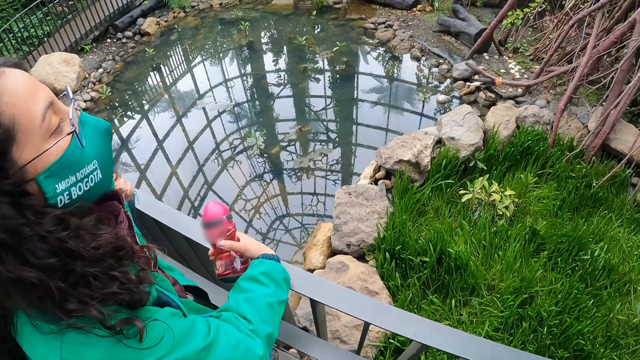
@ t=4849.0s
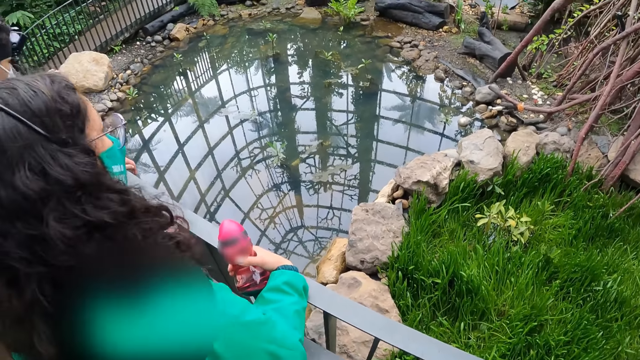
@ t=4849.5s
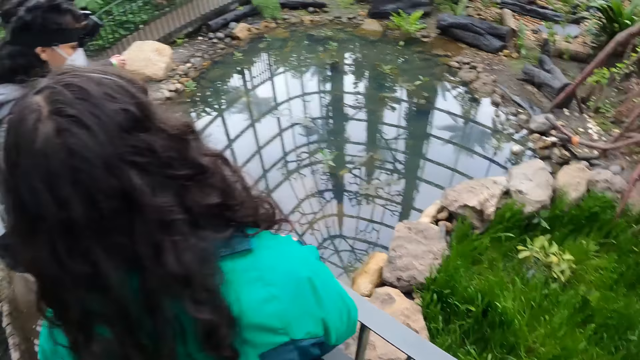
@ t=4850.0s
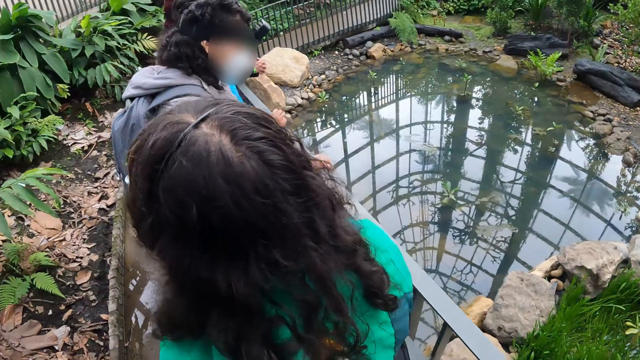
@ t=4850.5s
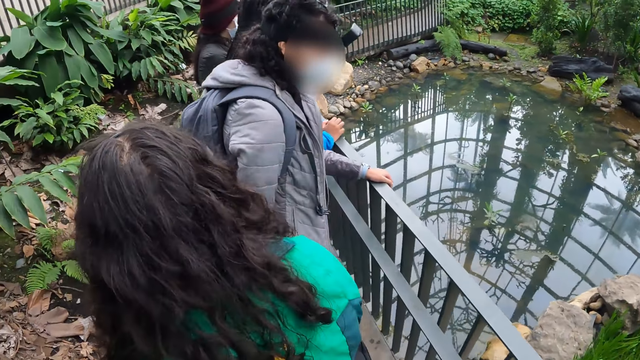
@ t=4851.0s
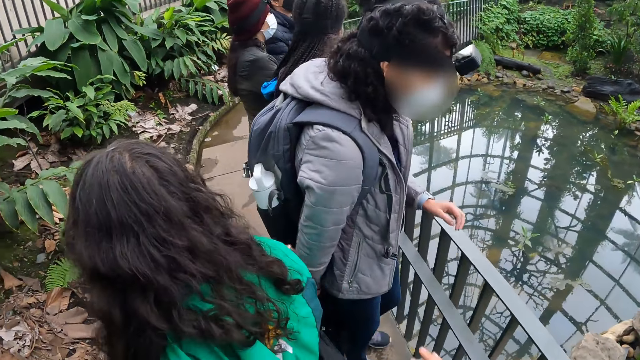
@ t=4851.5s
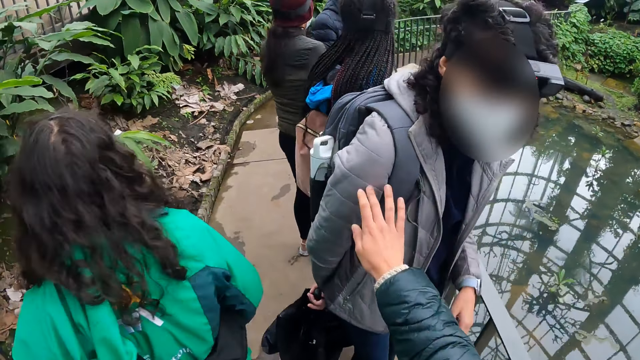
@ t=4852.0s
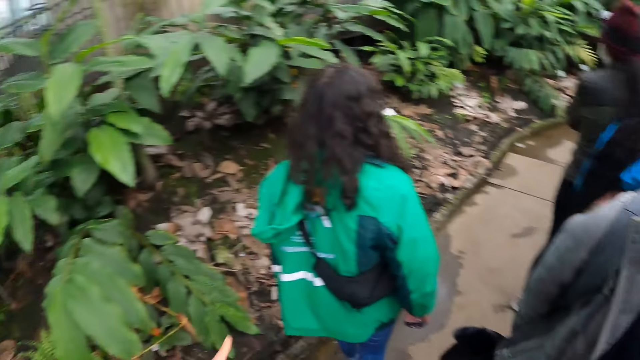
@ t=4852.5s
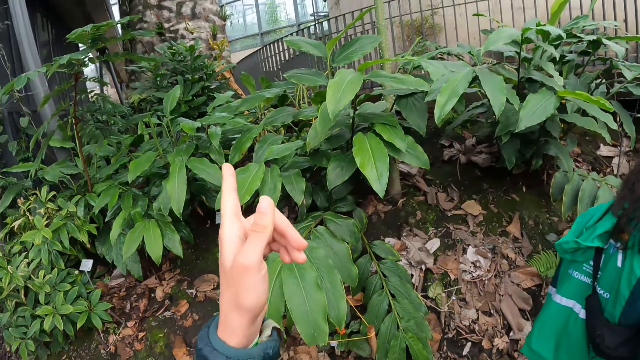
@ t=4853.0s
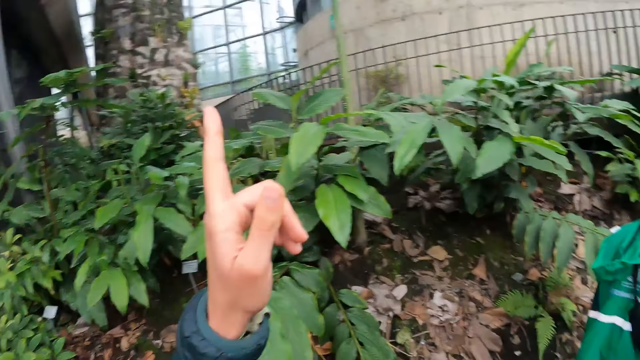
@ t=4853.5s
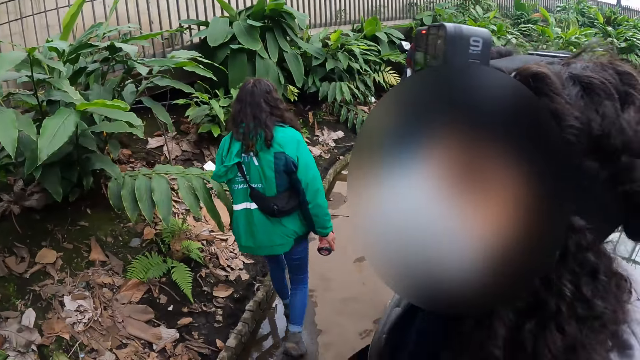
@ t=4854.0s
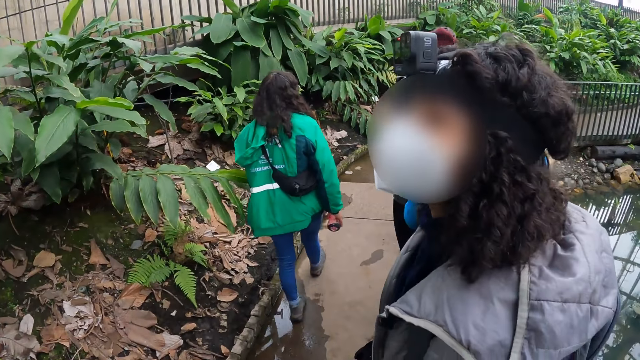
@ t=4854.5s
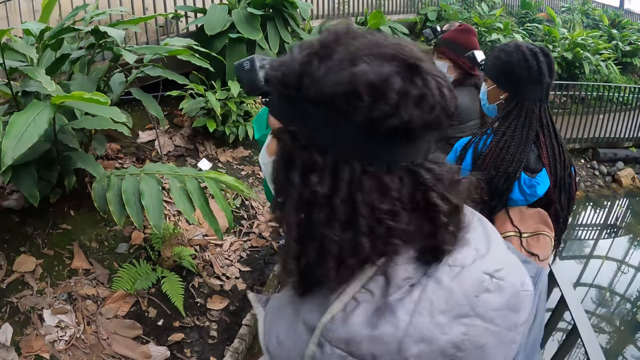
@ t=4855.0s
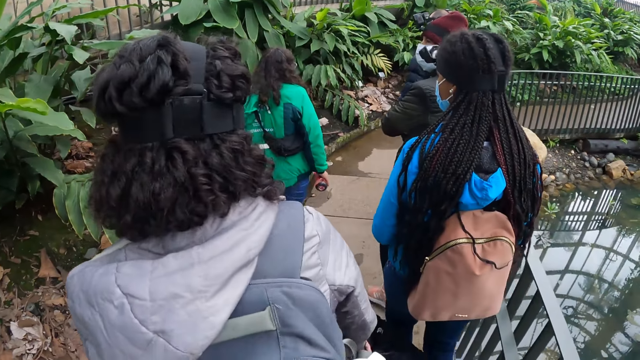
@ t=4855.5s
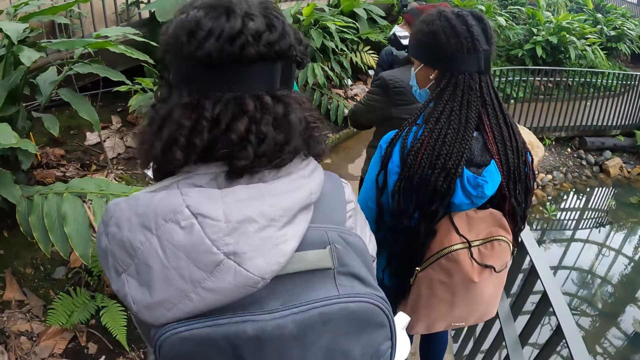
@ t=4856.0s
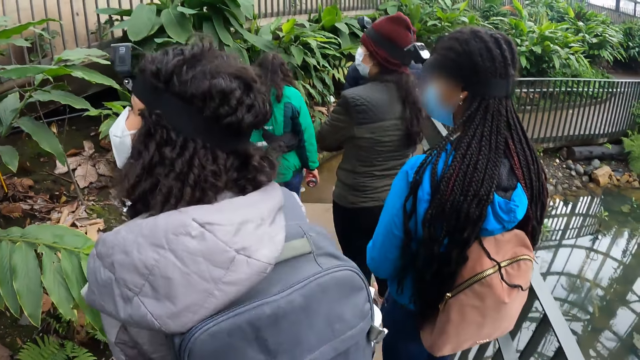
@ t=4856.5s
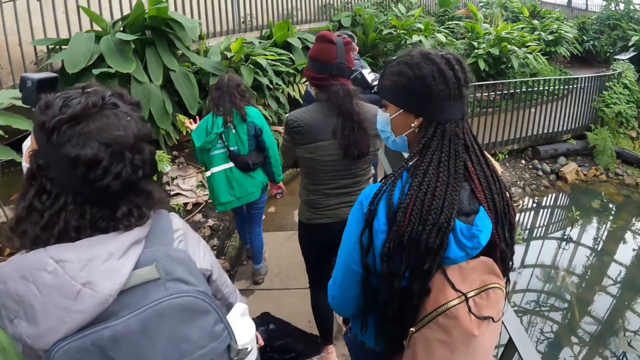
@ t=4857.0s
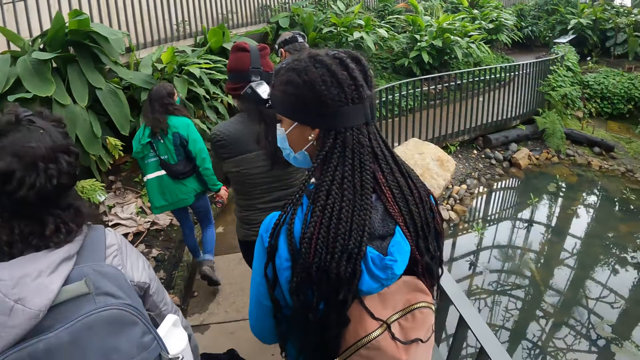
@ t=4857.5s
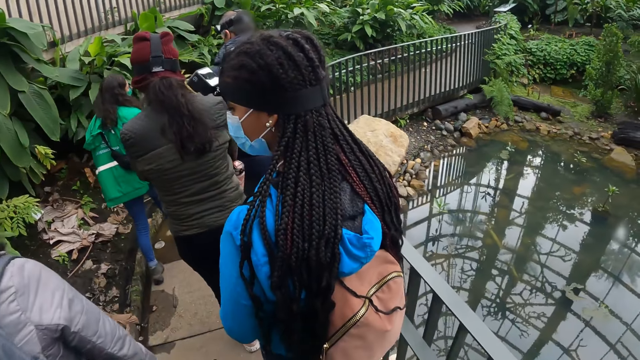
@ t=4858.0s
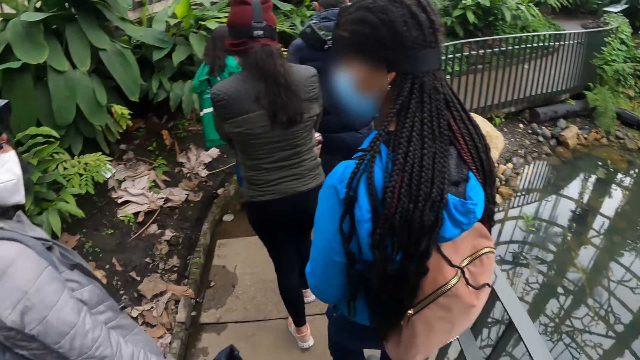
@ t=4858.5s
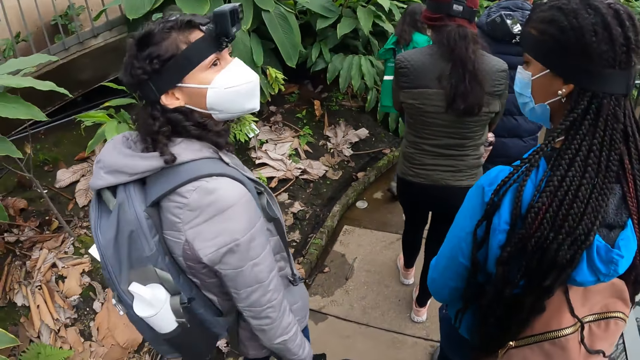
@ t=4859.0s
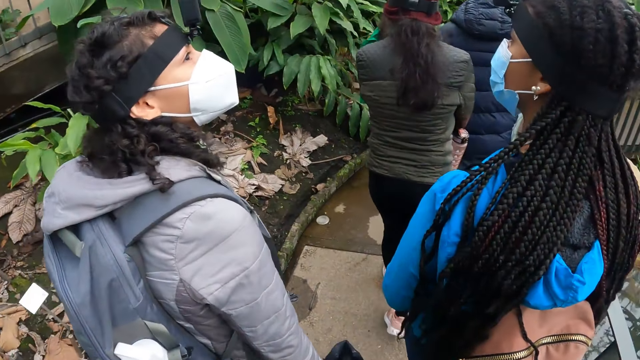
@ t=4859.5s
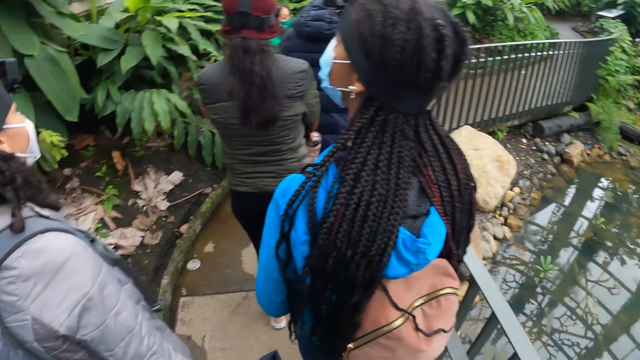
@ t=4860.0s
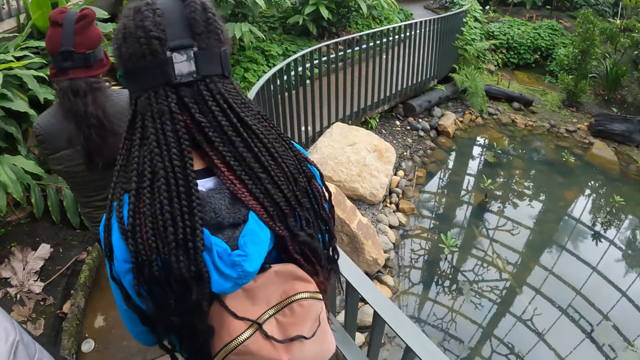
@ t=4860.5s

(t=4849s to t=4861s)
The camera wearer holds the lady's shoulder. They interact with a man. They point towards the plants with the right hand finger, lower the right hand finger and walk along the garden.

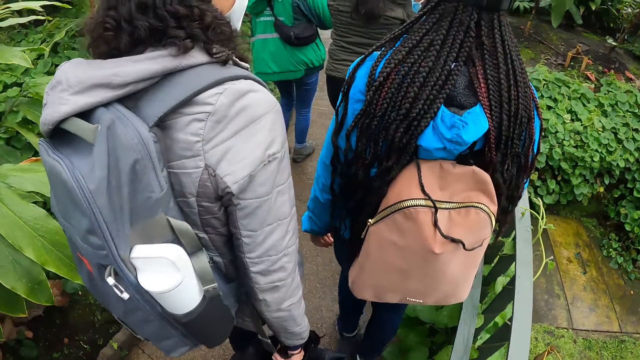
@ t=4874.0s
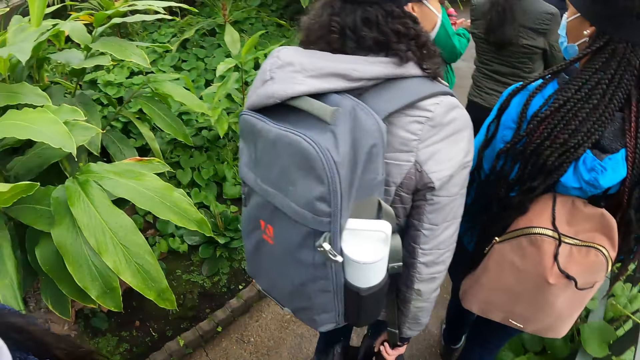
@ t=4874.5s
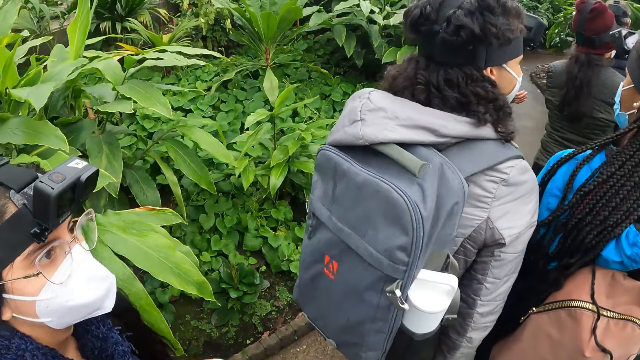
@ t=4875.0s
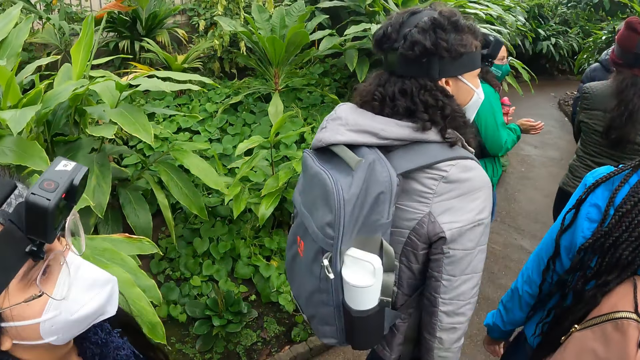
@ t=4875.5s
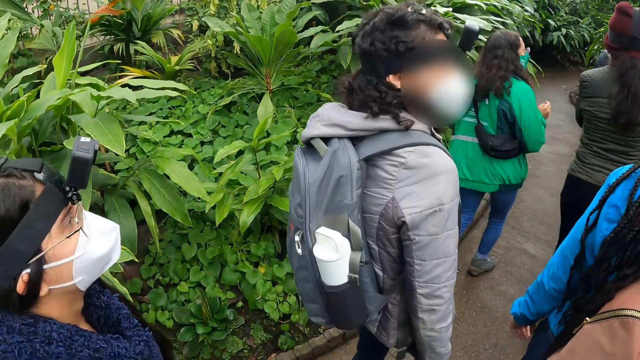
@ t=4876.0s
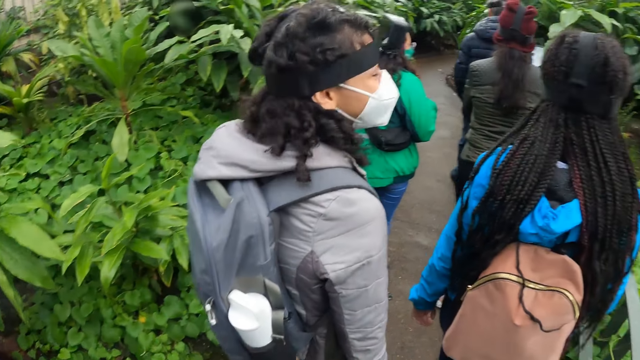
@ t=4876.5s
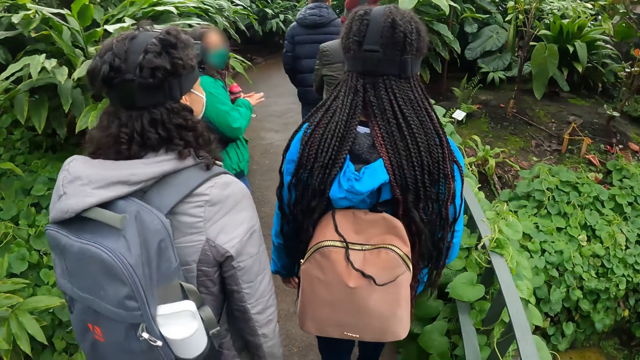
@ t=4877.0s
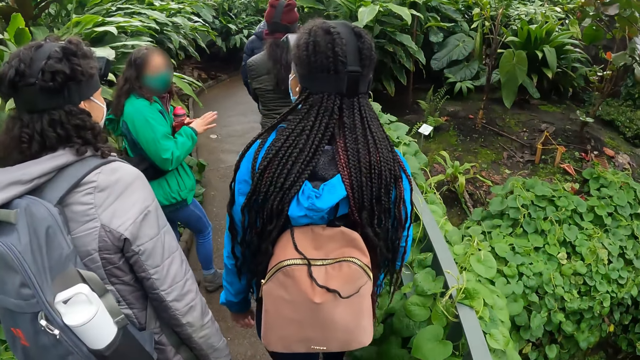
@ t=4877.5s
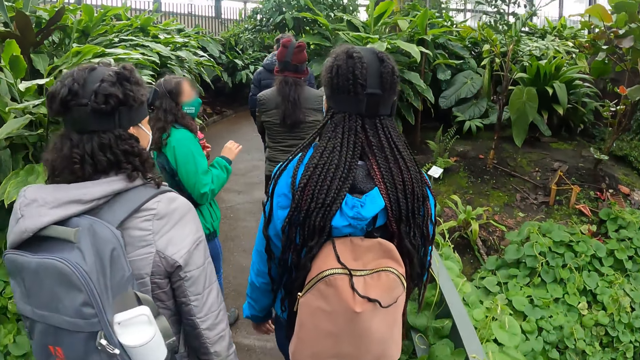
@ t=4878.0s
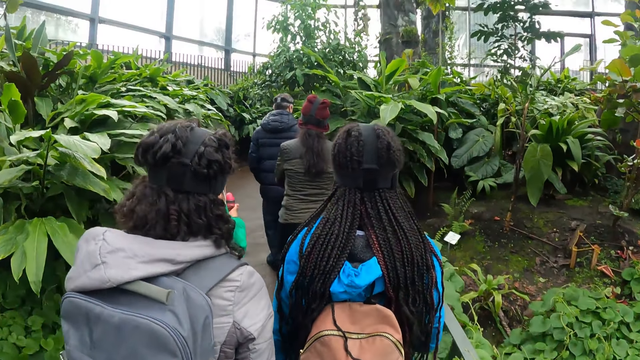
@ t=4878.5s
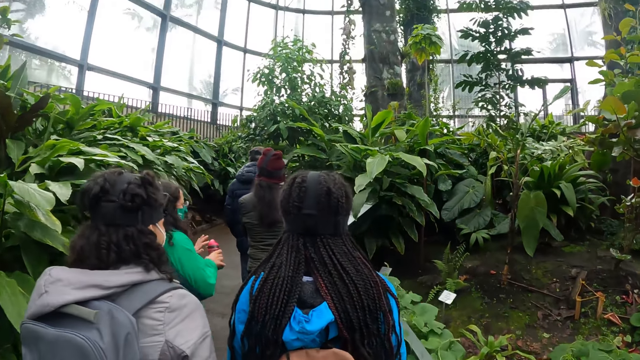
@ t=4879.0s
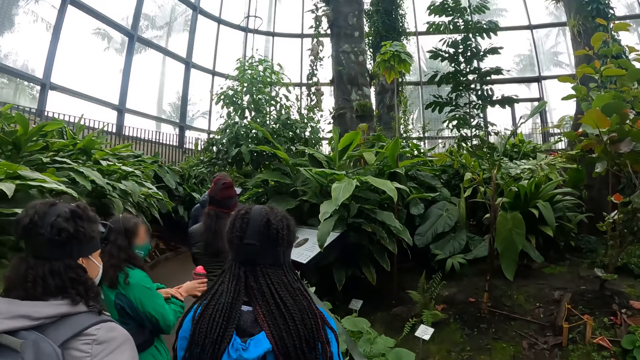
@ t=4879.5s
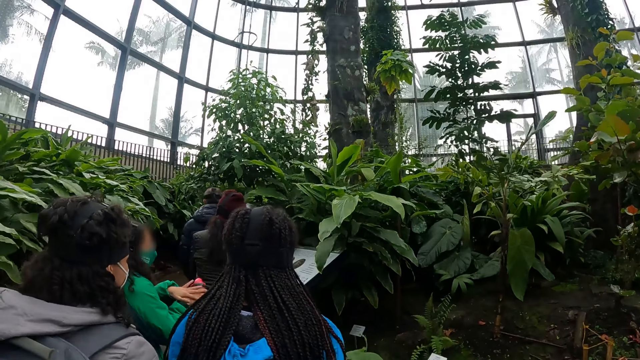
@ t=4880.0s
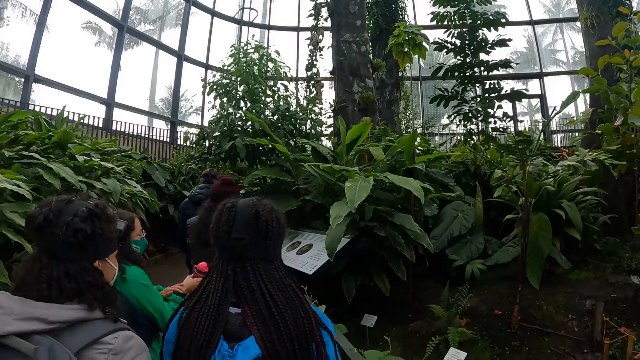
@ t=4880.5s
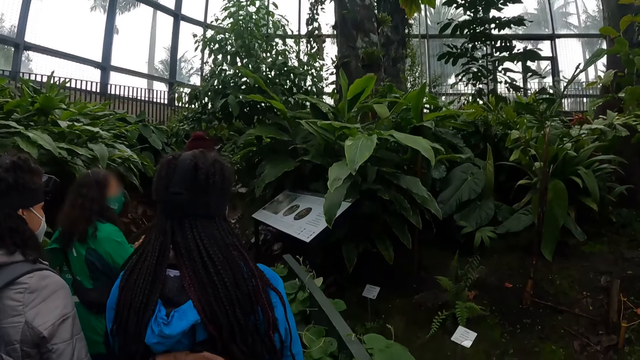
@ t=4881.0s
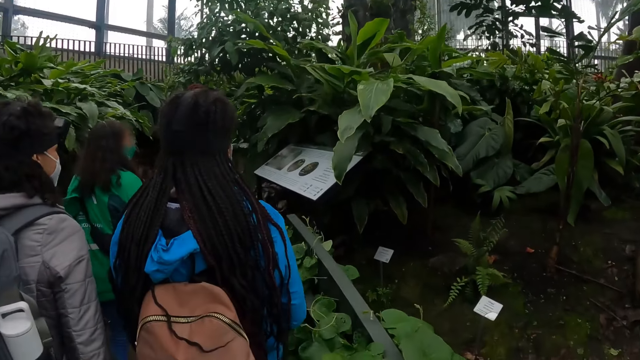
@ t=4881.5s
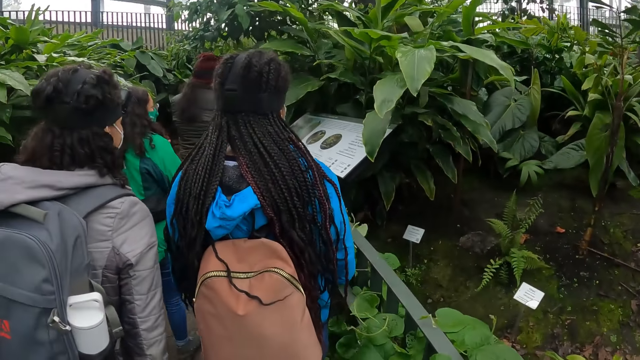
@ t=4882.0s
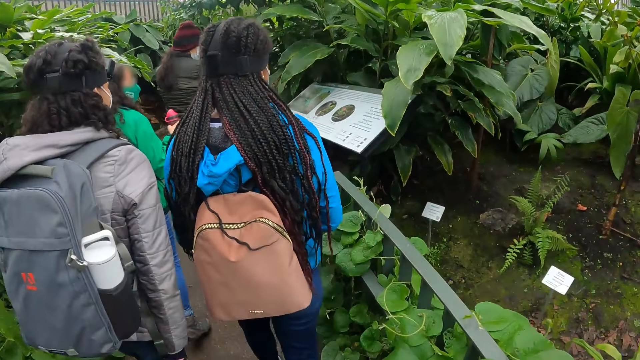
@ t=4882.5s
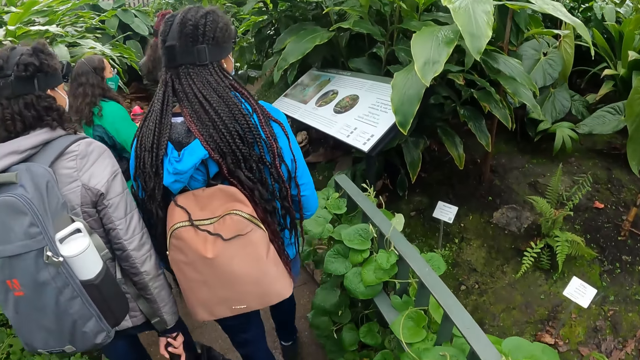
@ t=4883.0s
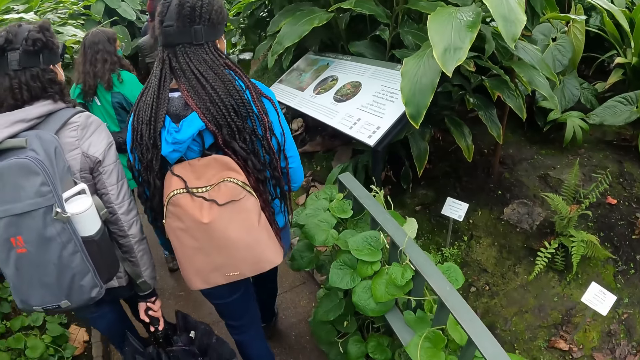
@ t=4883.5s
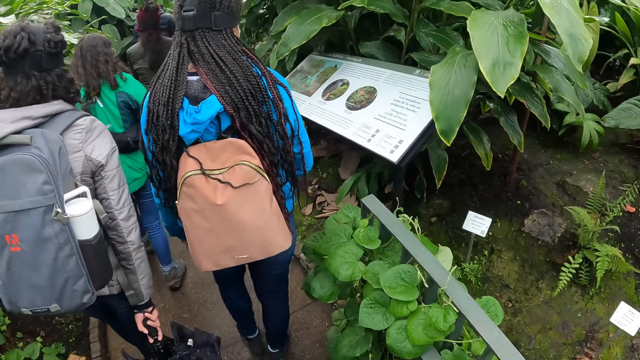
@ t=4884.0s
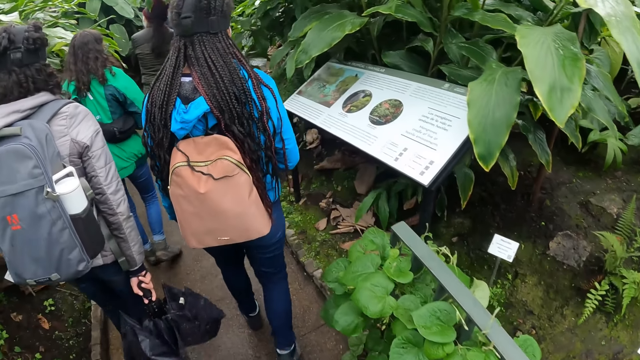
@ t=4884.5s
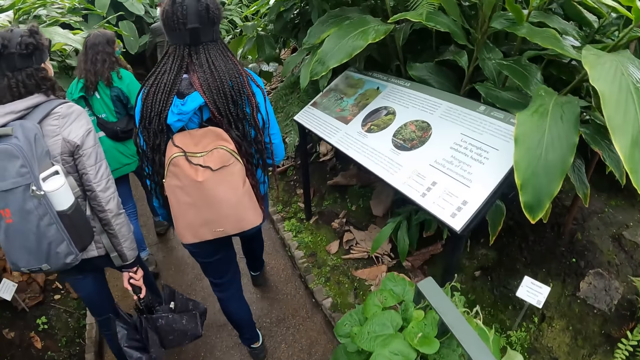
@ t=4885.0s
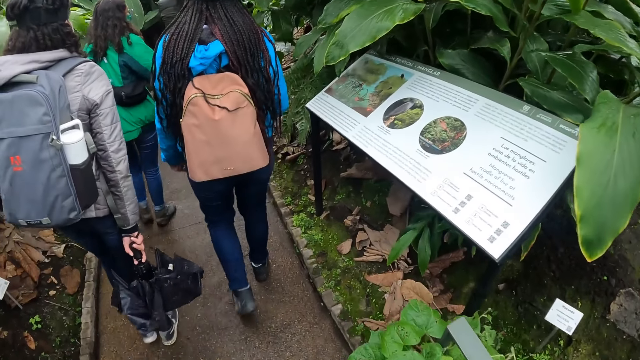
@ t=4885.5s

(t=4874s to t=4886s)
A person looks up. Another person looks to the right side. A third person gestures with both hands. A woman passes the bottle in her left hand to her right hand. The third person holds the water bottle with his right hand and wipes his right hand using his left hand. The woman passes the bottle in her right hand to her left hand. The camera wearer walks in front.
